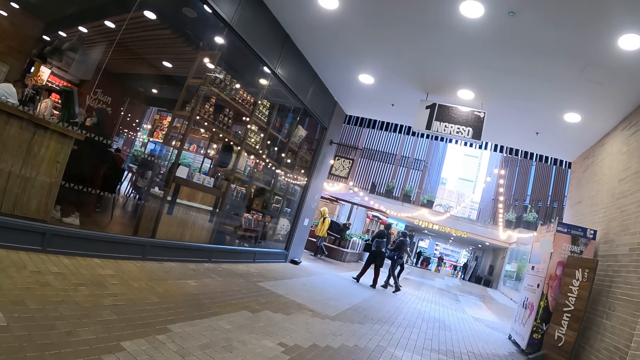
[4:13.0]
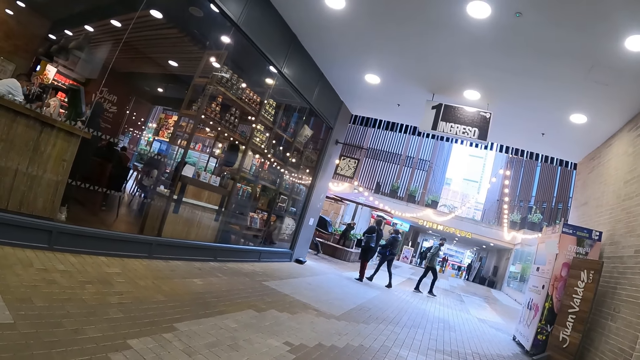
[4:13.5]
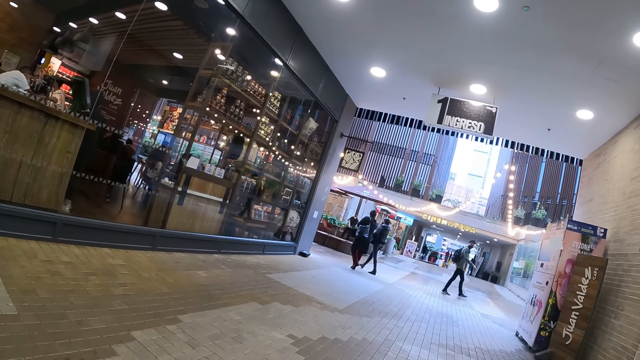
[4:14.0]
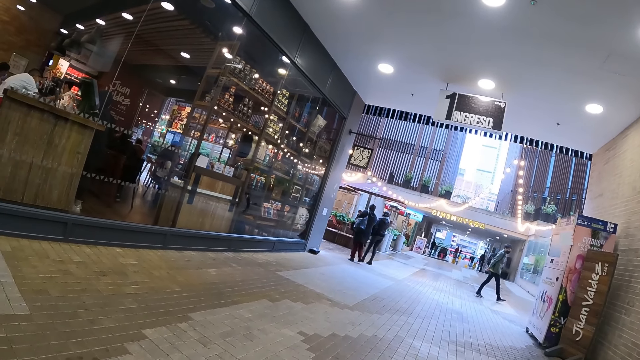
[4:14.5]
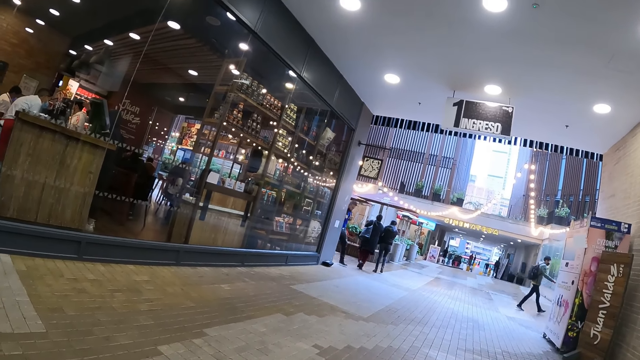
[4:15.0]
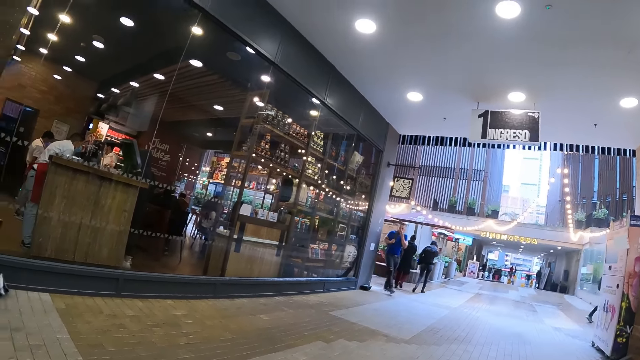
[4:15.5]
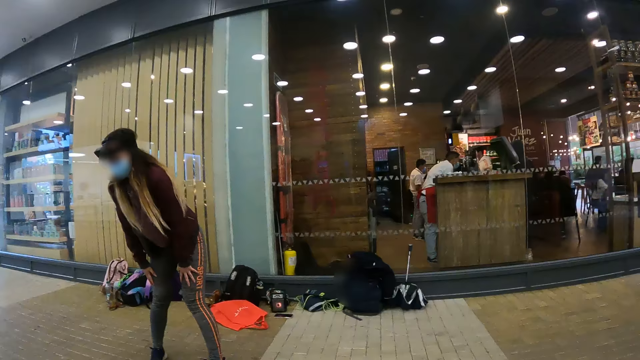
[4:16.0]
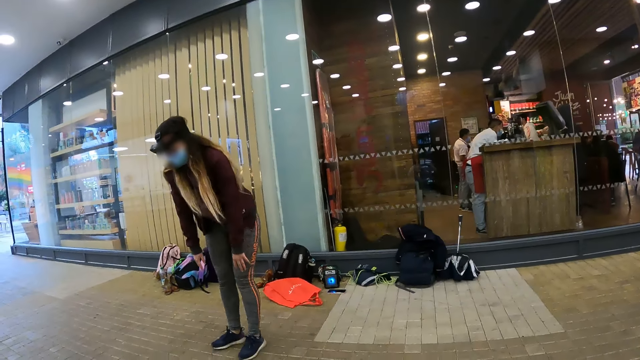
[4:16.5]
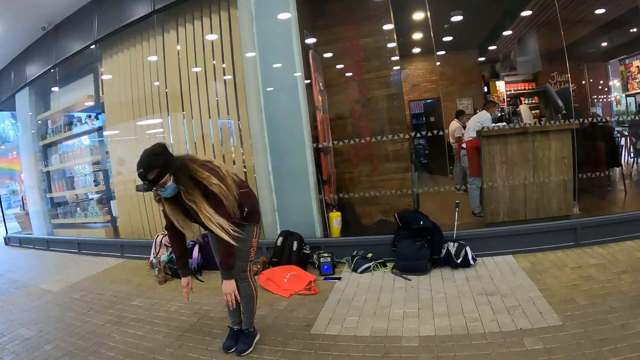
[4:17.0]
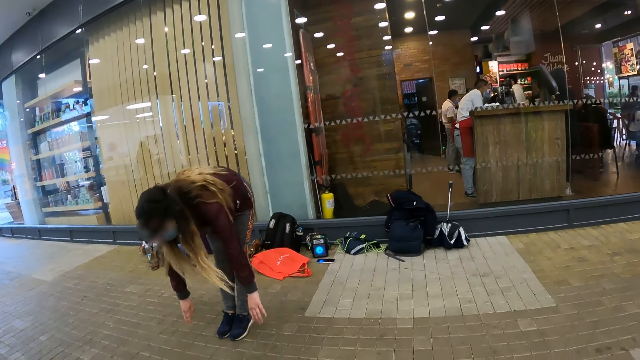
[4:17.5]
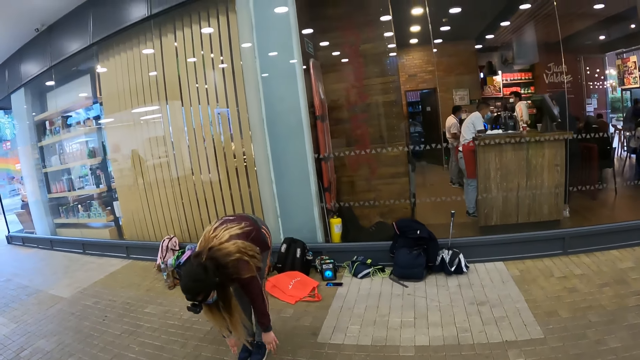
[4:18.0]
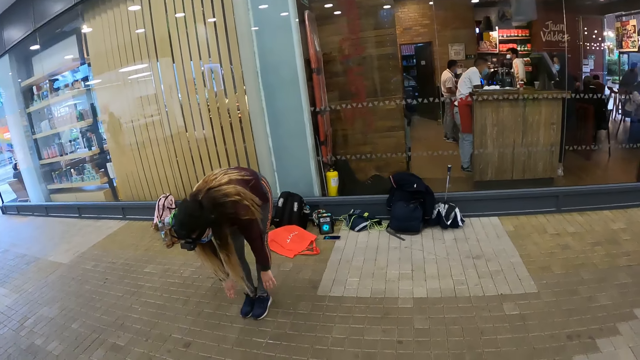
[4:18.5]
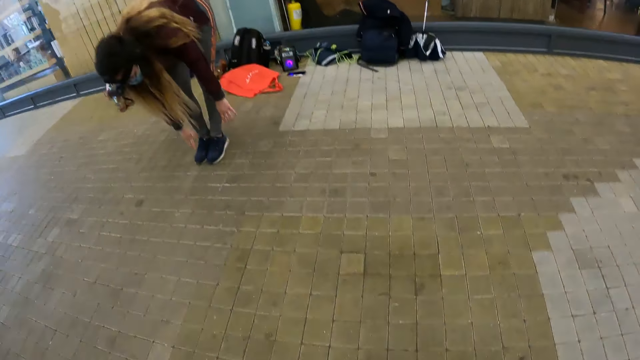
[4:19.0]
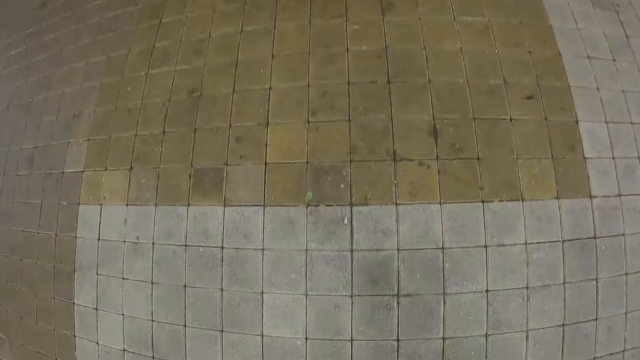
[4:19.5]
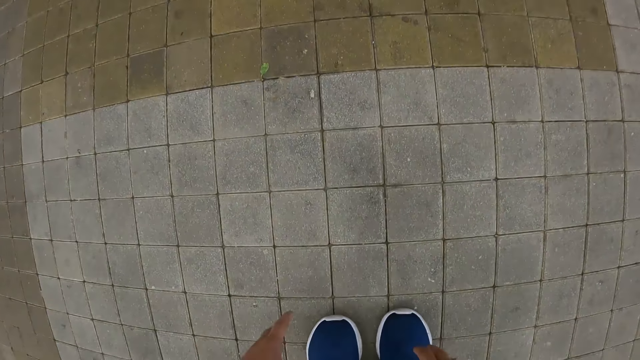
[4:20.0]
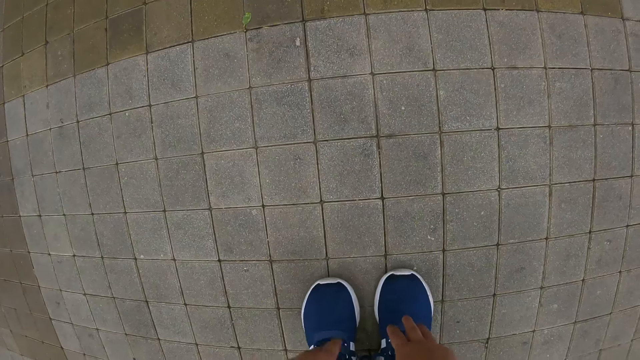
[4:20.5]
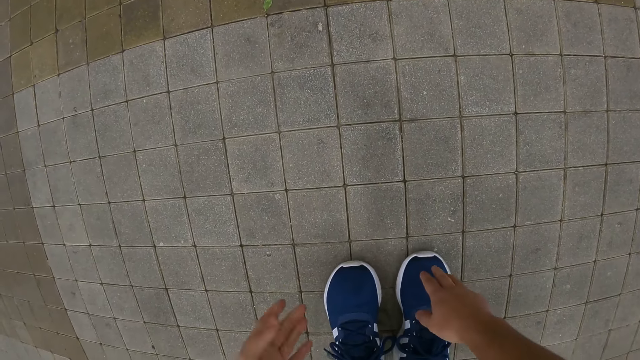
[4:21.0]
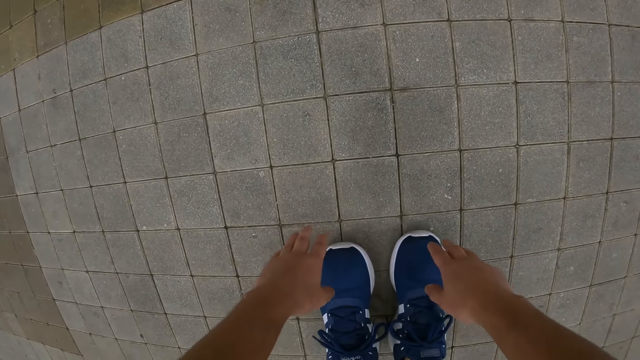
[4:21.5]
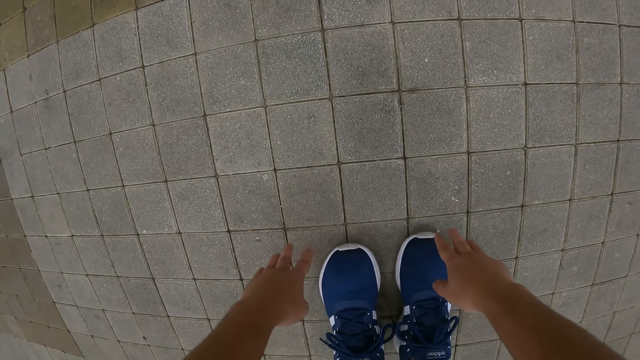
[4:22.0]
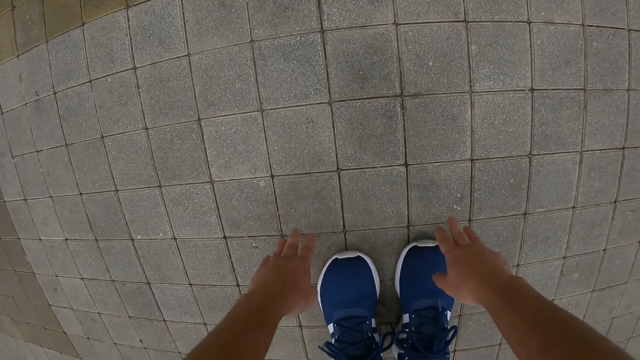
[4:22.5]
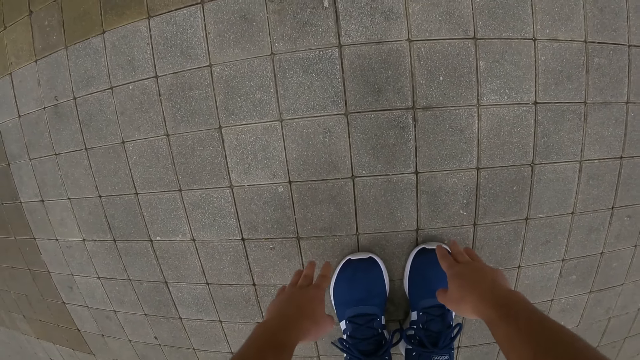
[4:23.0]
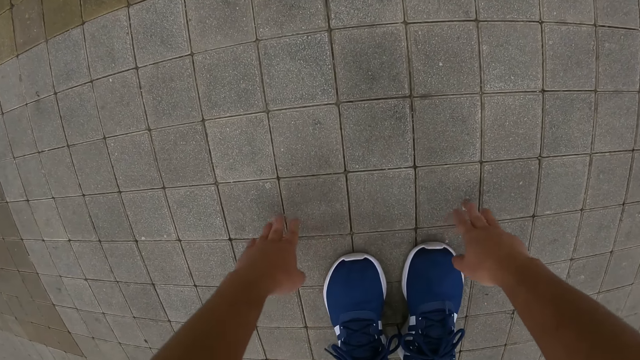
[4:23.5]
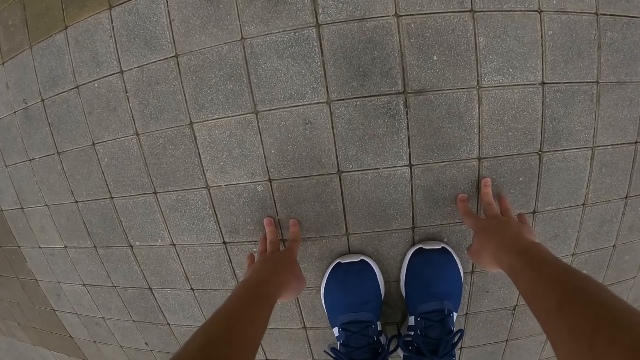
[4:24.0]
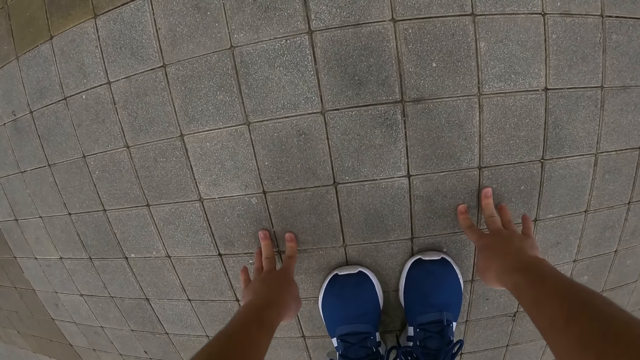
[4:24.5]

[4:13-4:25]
The camera wearer looks at a woman. The woman bends down. The camera wearer touches the shoes and bends to touch the ground.

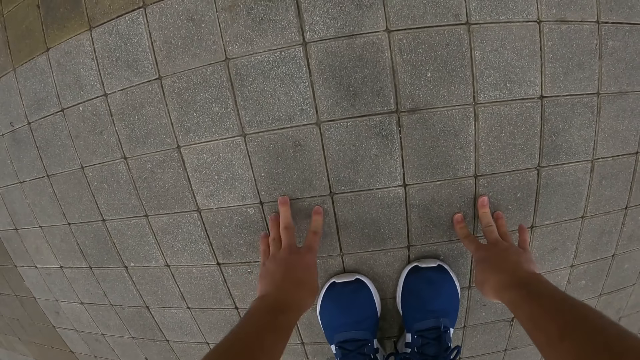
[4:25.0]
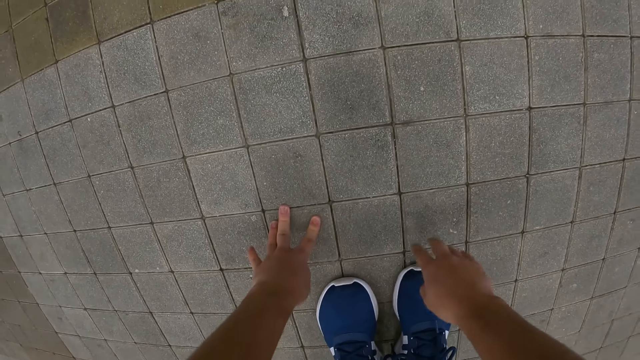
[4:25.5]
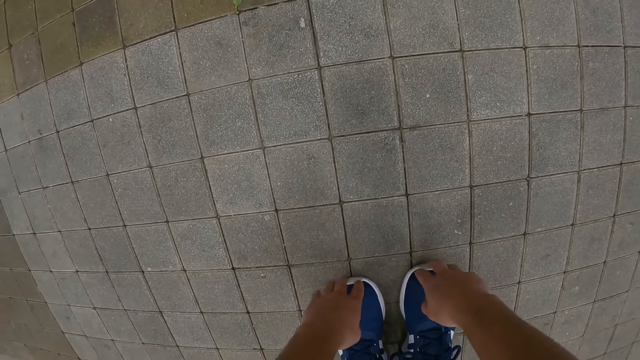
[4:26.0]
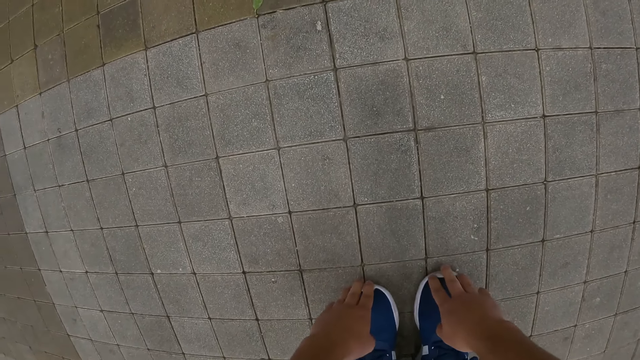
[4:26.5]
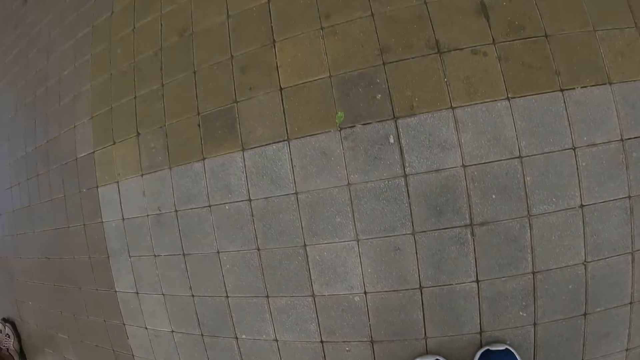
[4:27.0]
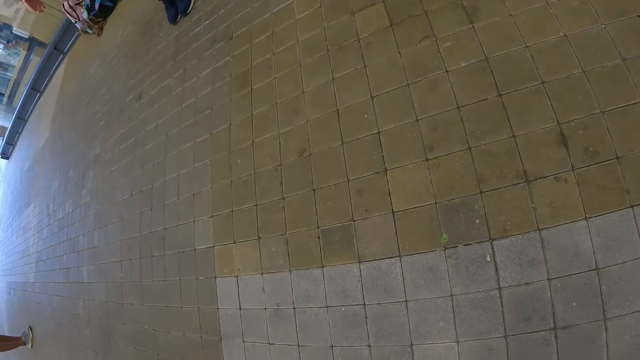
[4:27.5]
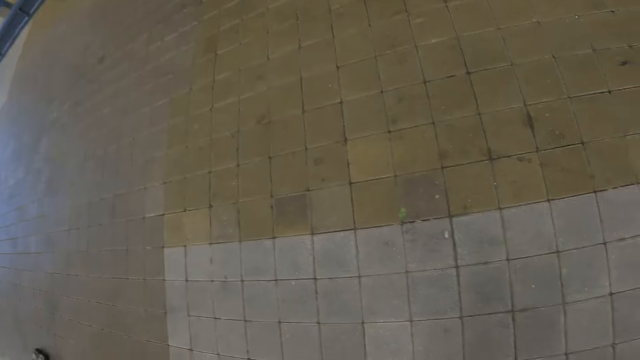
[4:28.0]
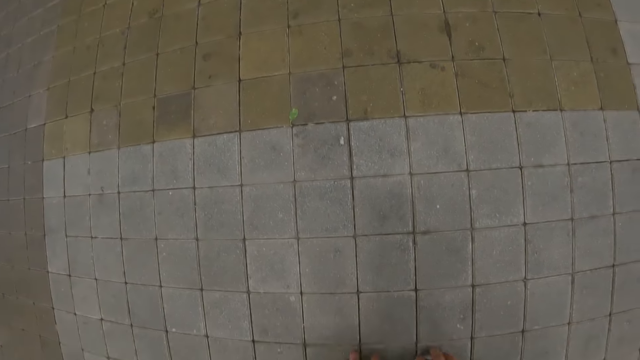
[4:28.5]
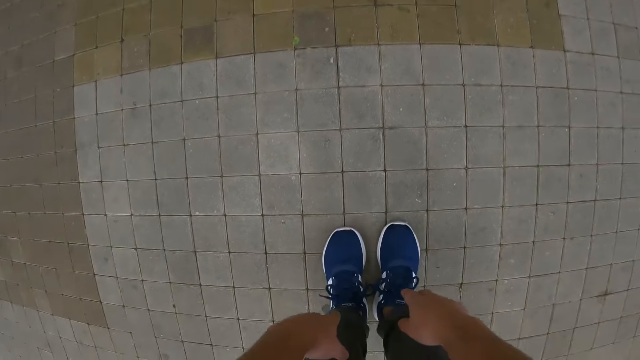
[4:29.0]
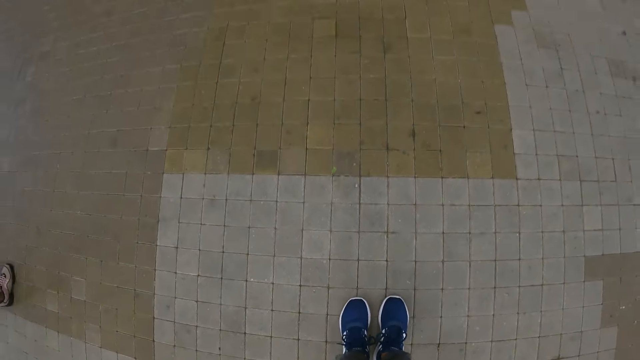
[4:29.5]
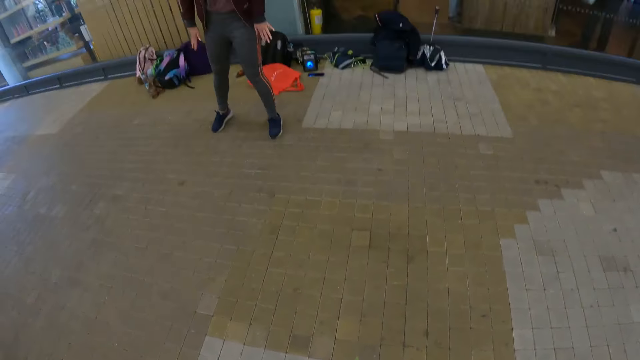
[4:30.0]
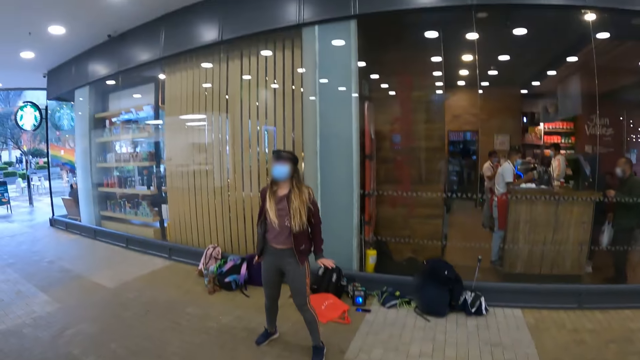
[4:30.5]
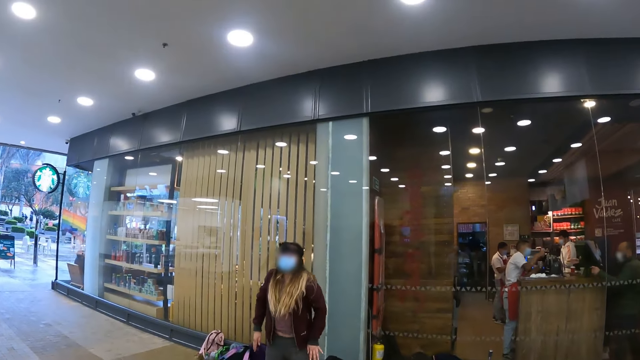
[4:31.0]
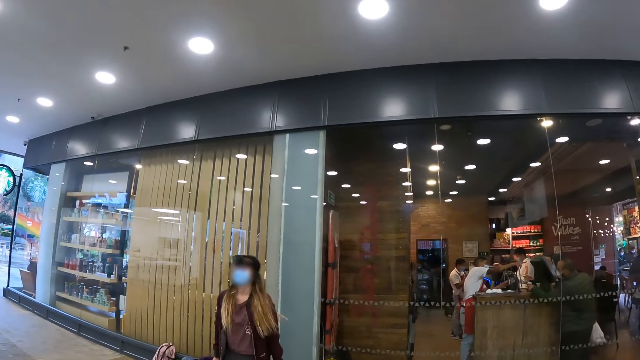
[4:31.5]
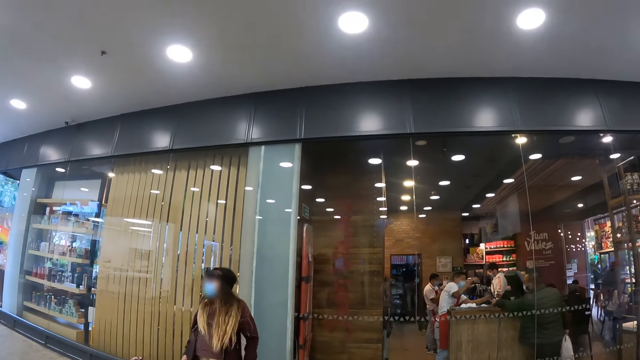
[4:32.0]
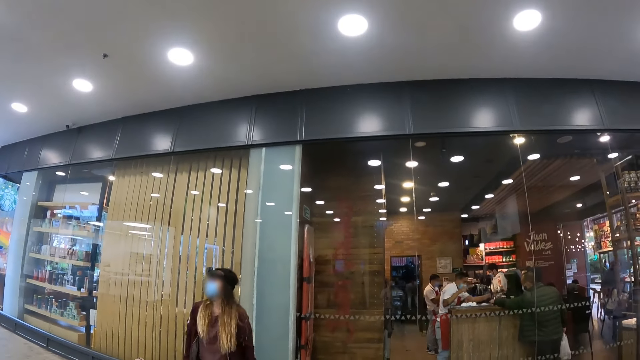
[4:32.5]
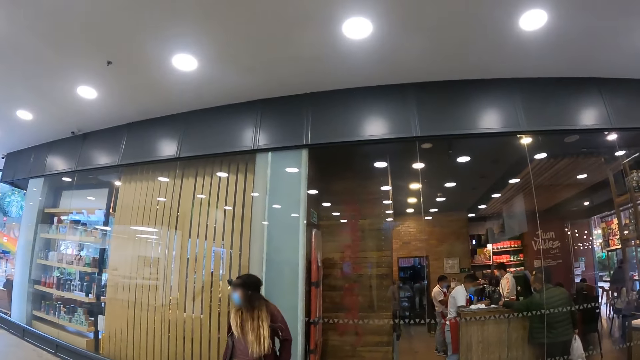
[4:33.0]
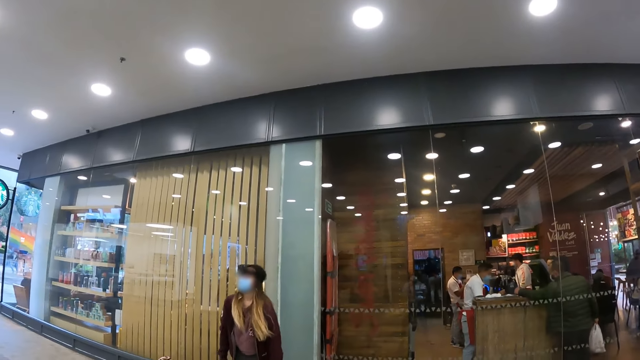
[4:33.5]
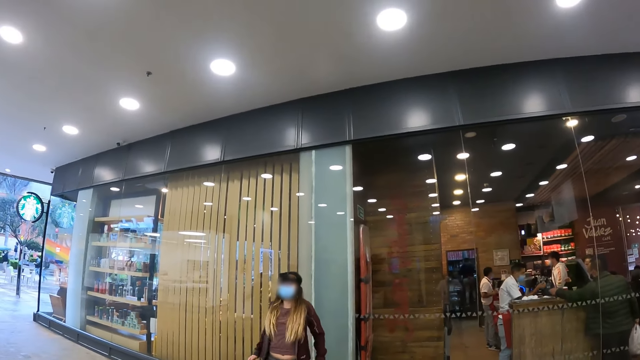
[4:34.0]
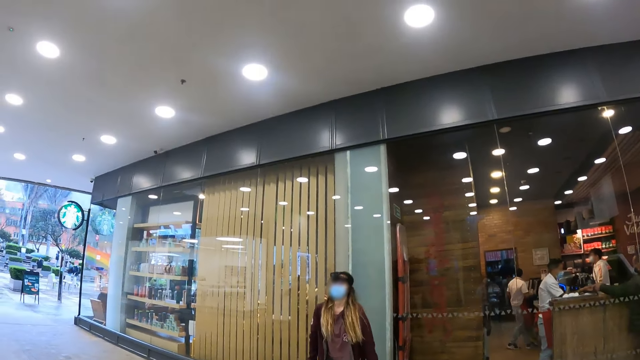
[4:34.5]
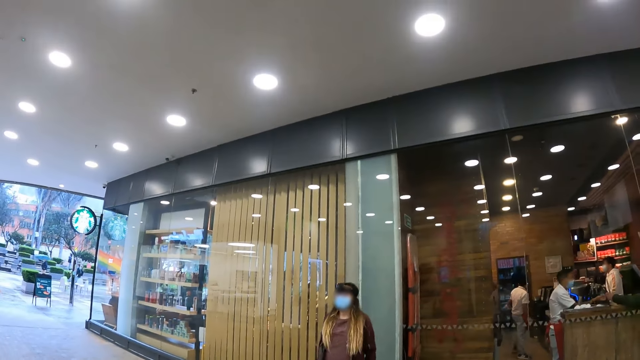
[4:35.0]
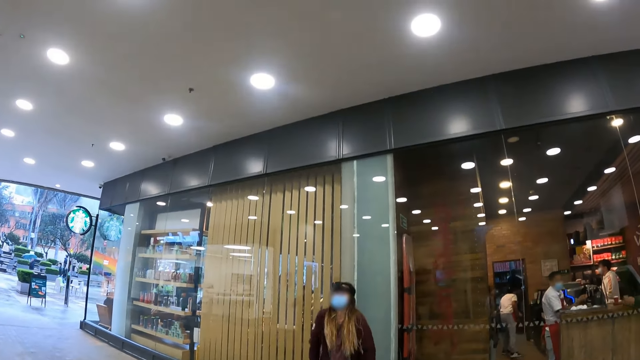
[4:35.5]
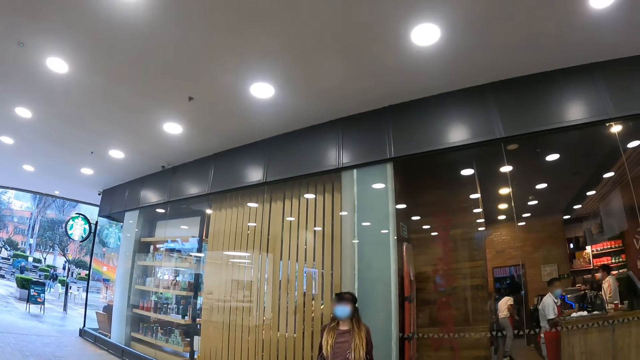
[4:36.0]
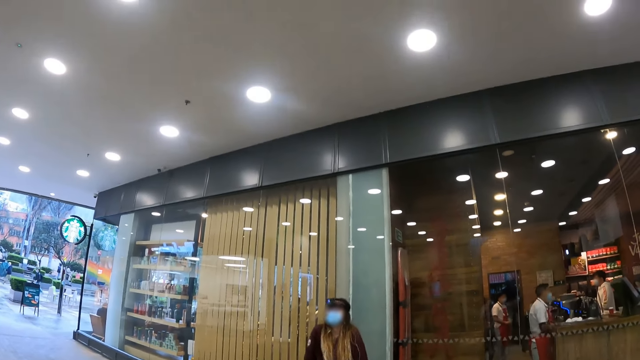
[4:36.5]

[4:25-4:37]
The camera wearer looks around and stands up. A woman moves her shoulders. The camera wearer looks around the room.
